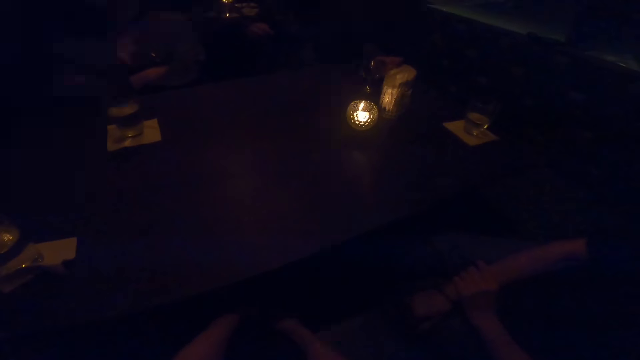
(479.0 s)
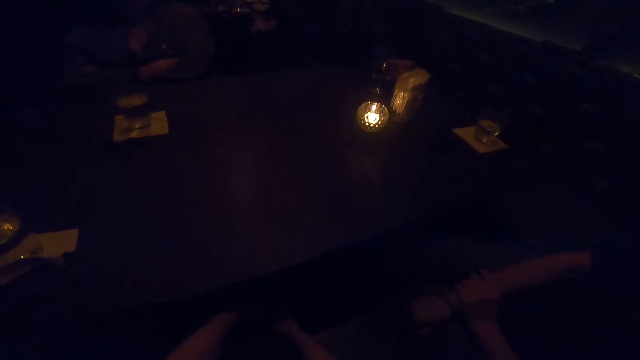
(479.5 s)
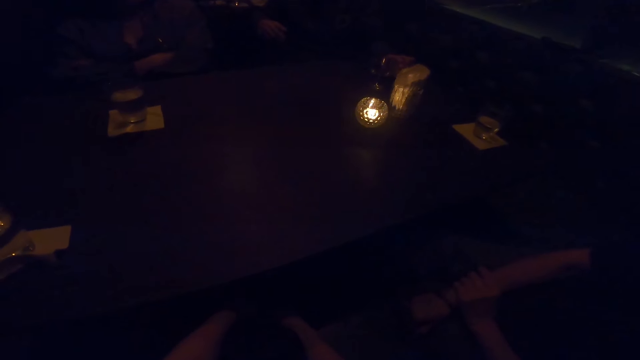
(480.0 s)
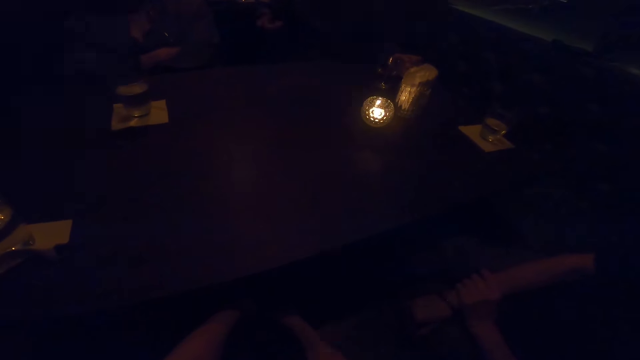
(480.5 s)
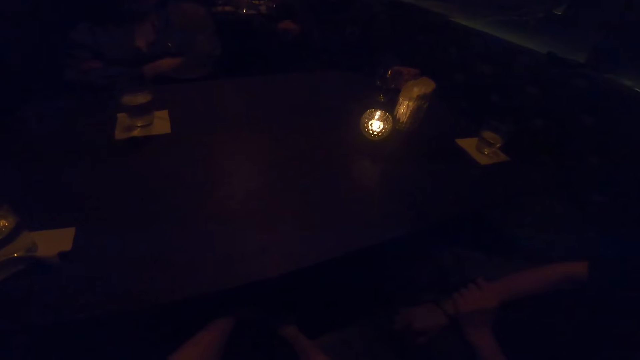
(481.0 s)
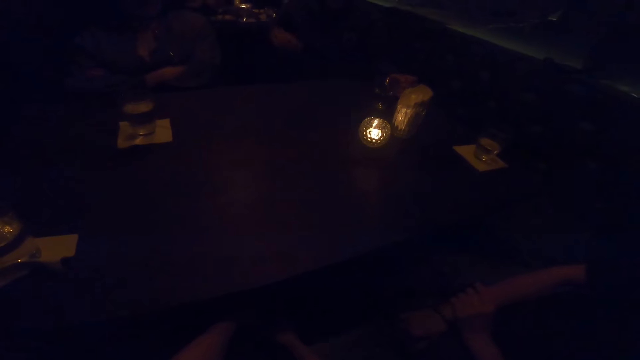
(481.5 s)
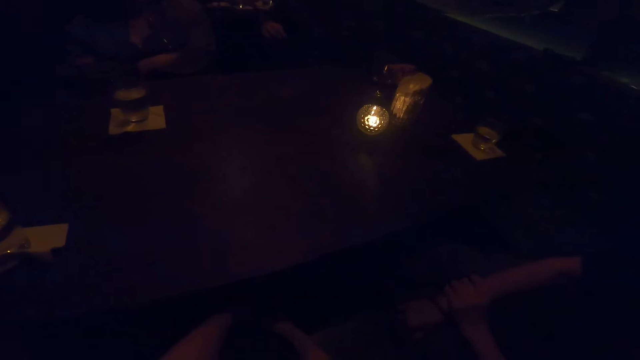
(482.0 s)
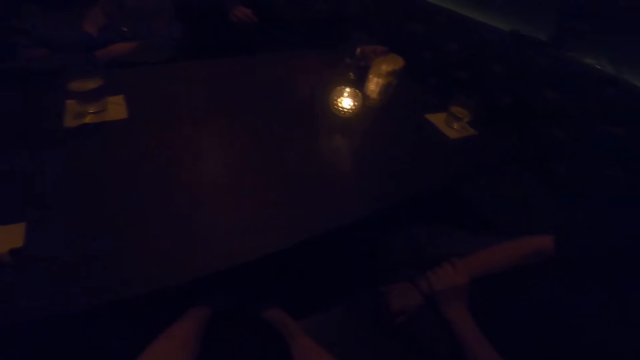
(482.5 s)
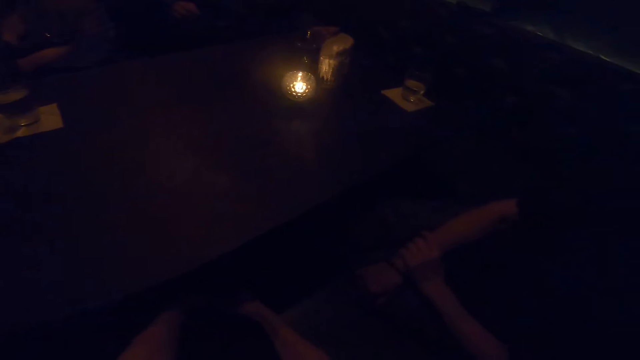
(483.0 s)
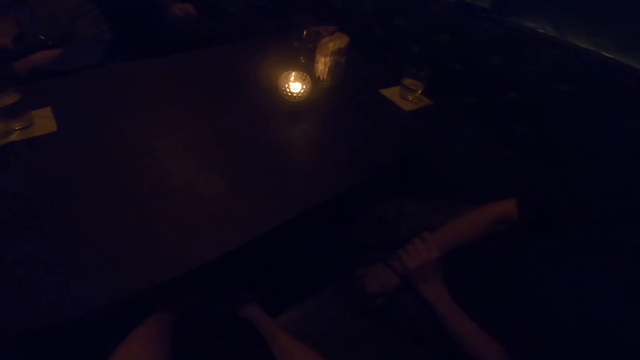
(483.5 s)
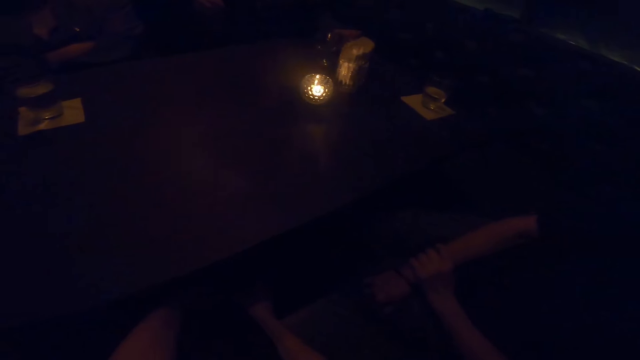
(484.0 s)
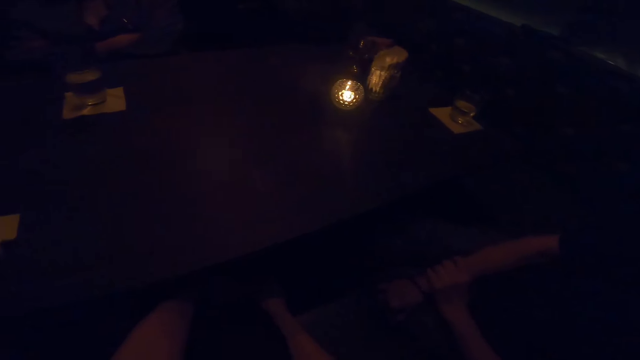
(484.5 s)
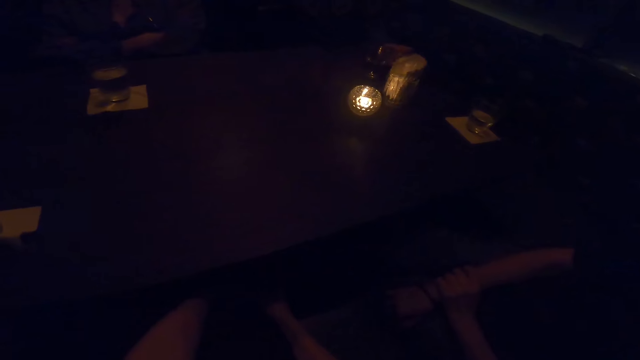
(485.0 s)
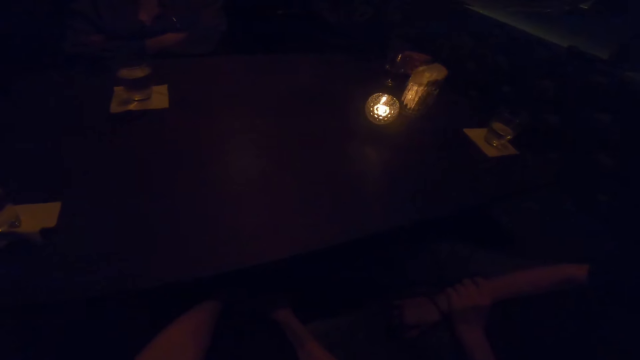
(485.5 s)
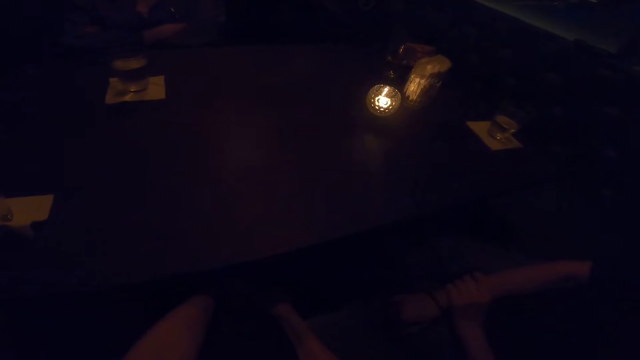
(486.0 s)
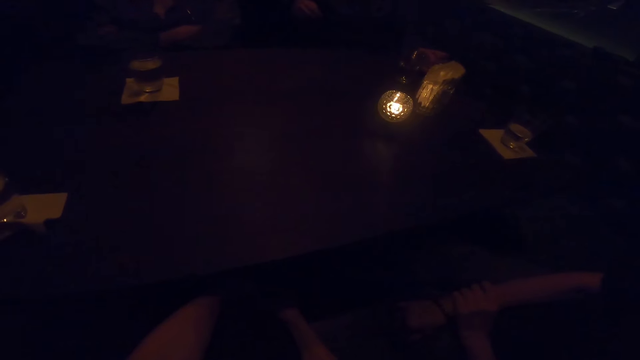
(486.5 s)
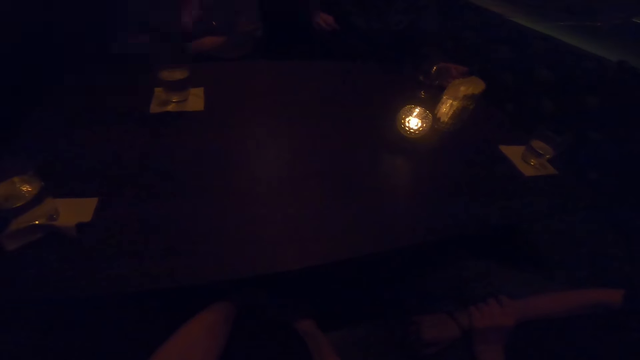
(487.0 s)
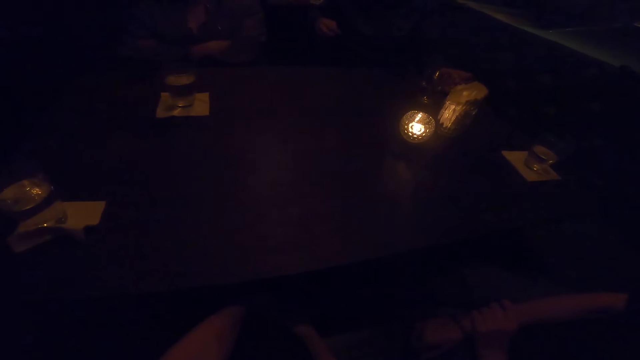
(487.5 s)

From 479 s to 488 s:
The camera wearer looks around.

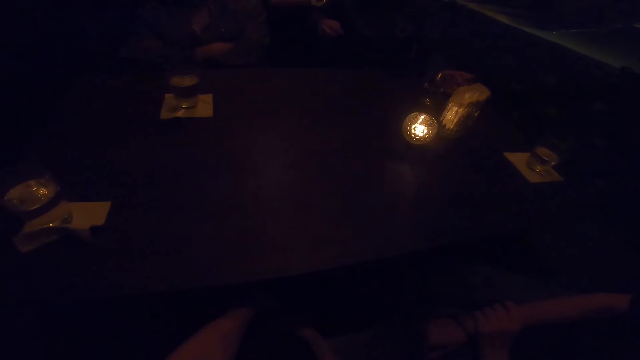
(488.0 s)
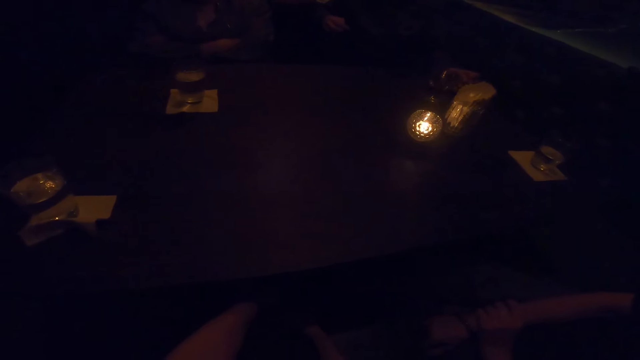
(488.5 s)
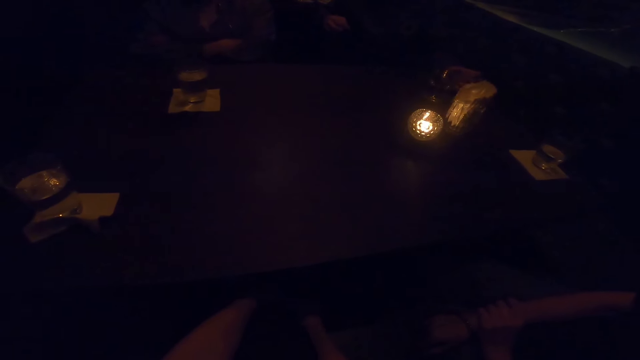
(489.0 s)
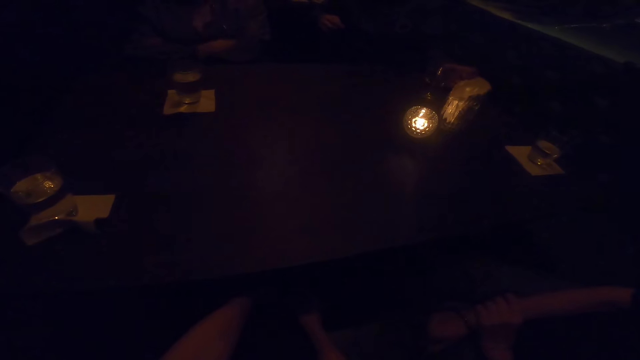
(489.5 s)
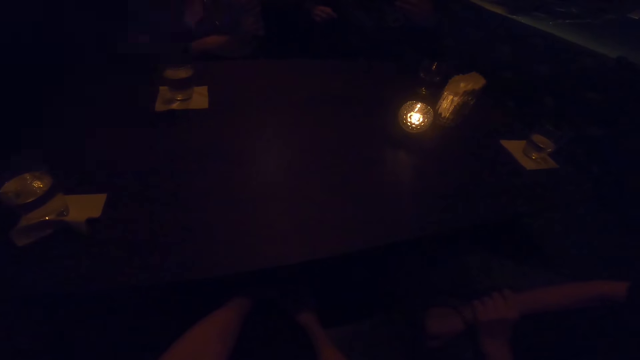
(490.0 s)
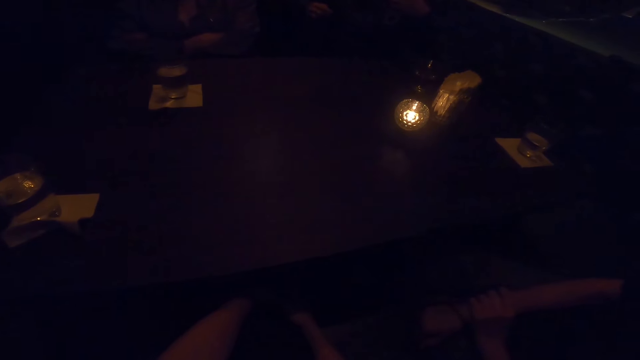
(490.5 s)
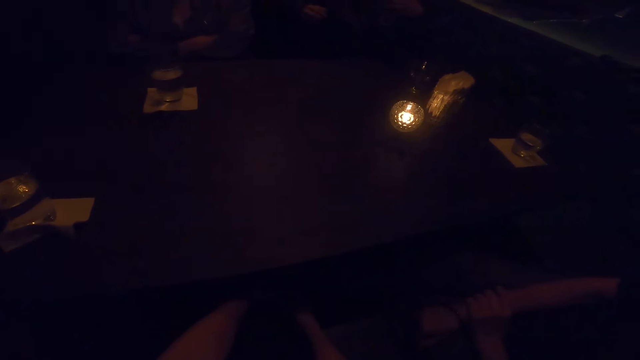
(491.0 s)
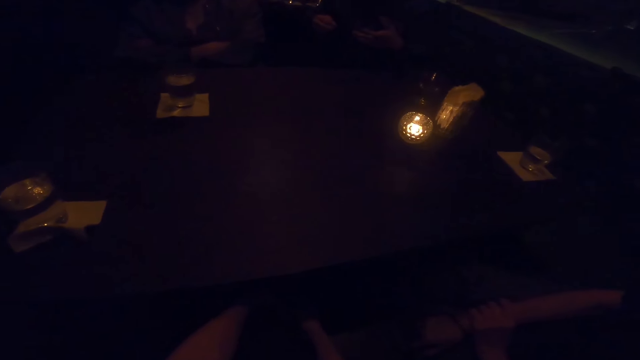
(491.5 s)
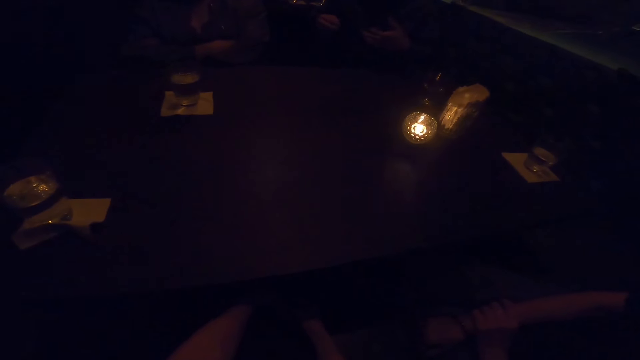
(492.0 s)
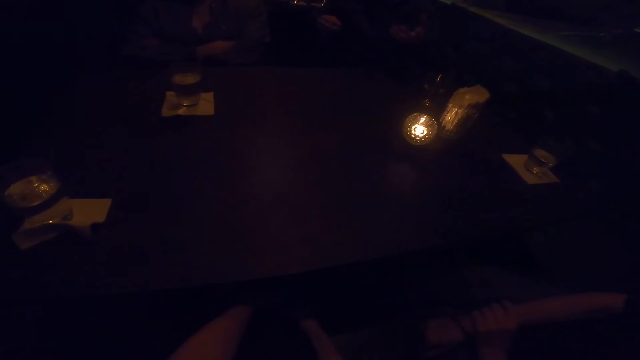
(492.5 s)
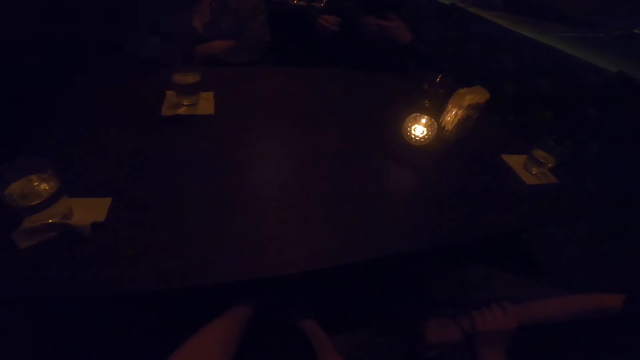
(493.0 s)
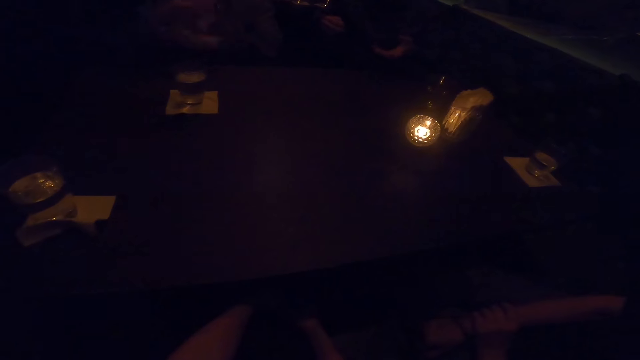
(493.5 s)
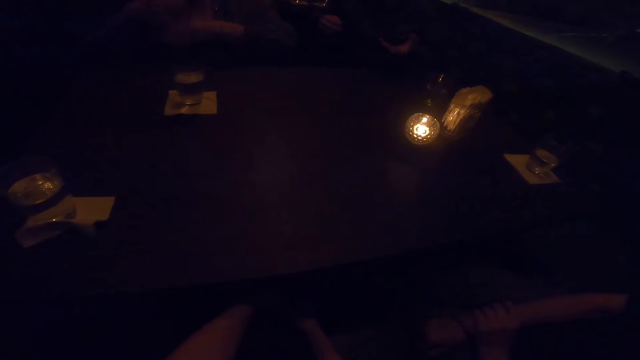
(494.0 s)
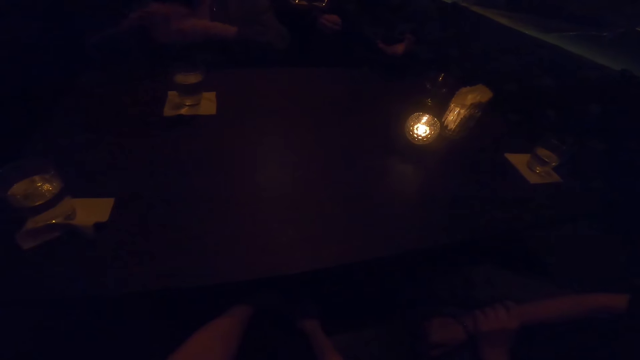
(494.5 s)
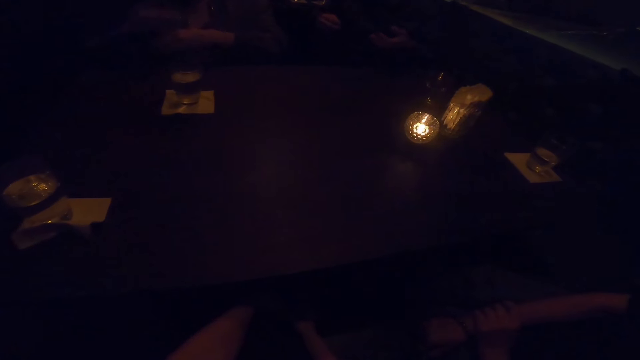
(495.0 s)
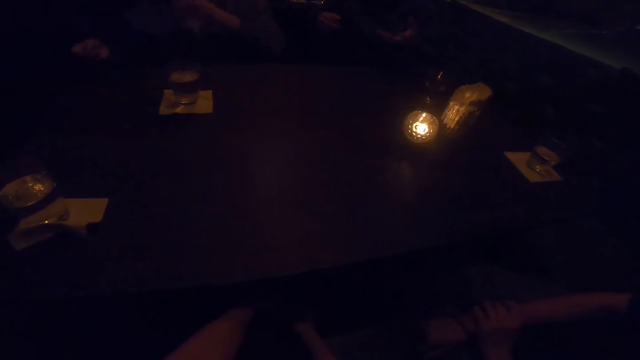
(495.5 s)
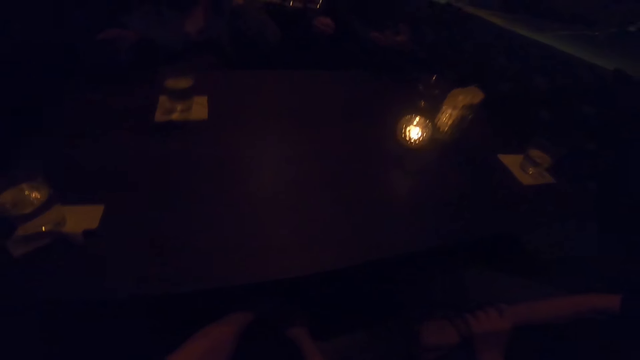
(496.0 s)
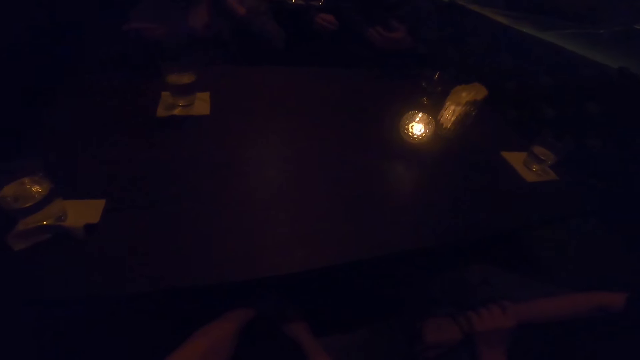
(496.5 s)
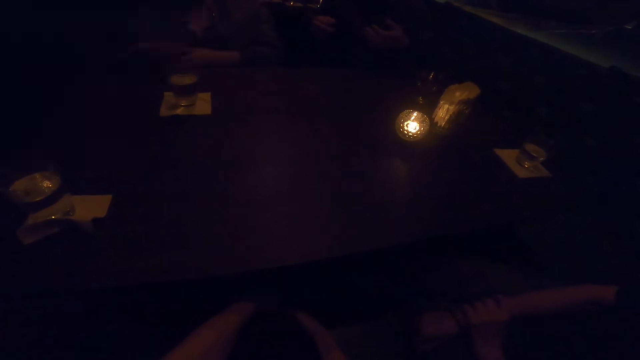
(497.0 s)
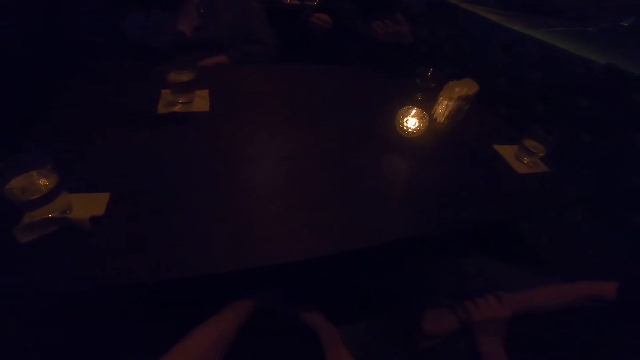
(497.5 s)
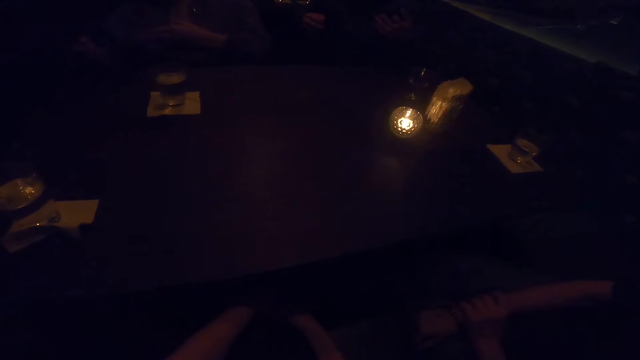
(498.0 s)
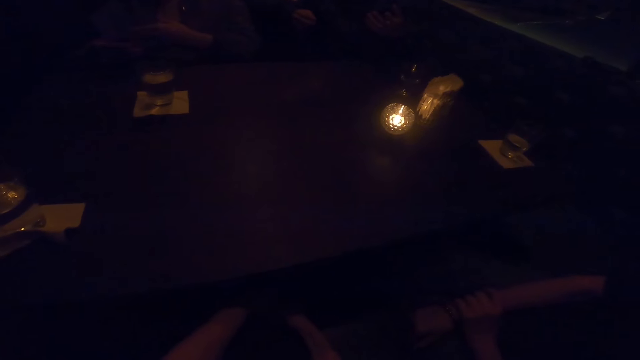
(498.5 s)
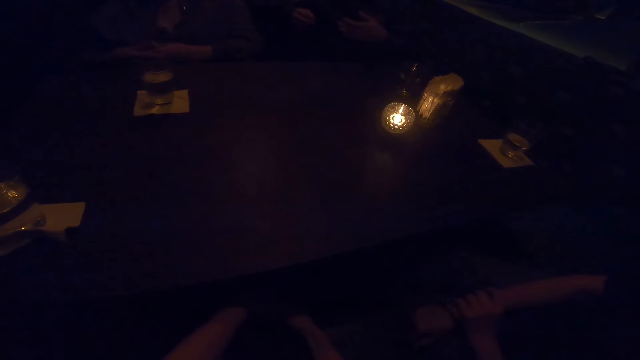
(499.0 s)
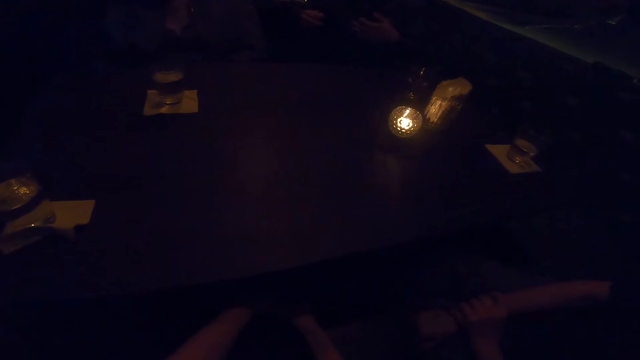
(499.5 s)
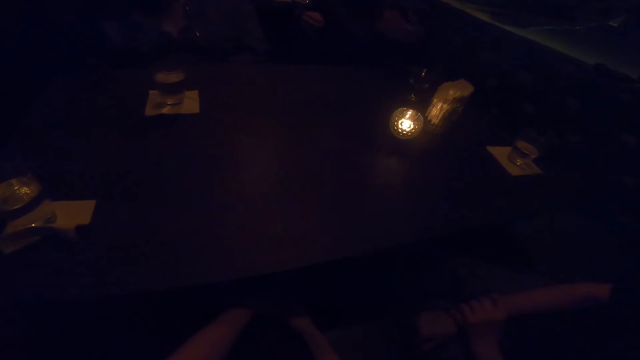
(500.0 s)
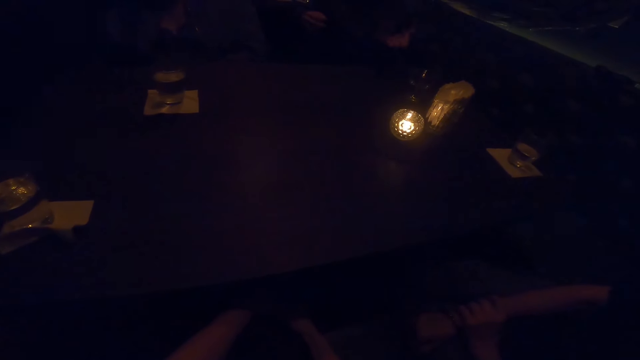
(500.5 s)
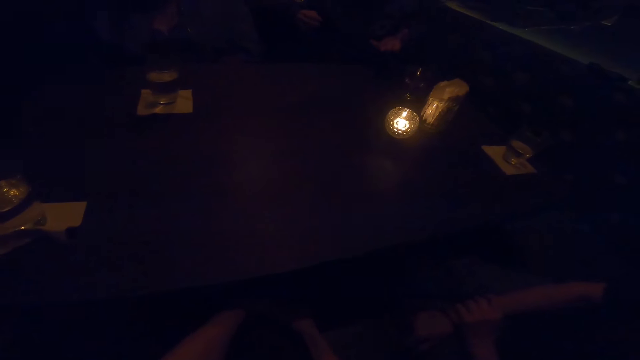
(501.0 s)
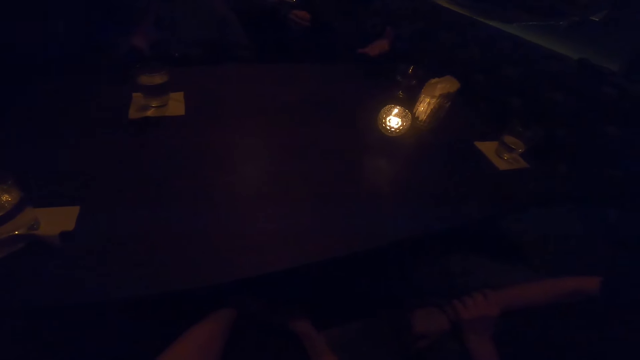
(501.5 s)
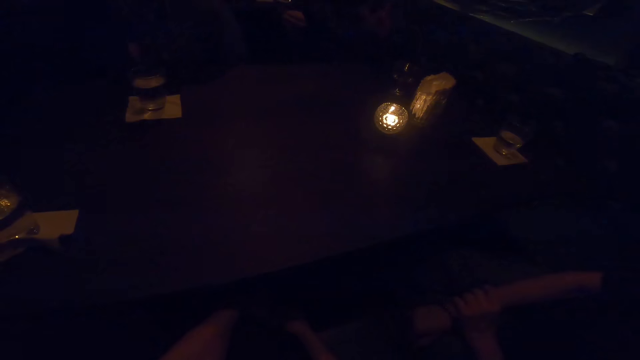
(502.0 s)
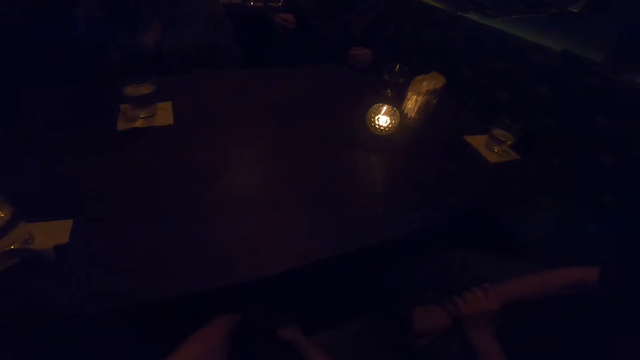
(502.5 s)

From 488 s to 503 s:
A man speaks to a woman, another woman and the camera wearer. The other woman uses a gesture. The man converses with the first woman, the other woman and the camera wearer.
